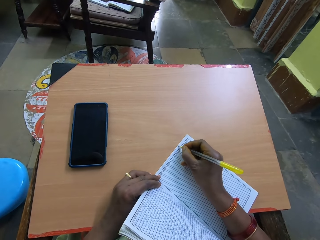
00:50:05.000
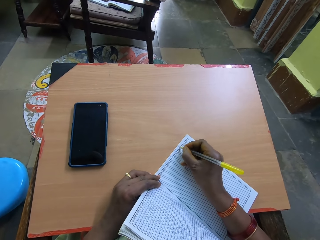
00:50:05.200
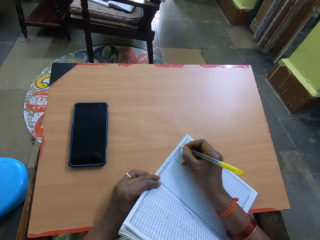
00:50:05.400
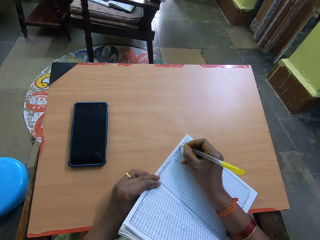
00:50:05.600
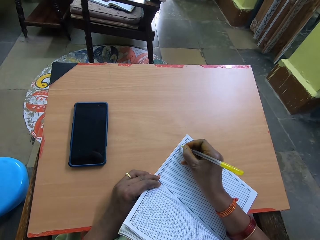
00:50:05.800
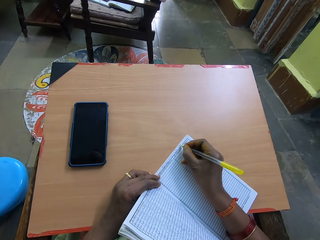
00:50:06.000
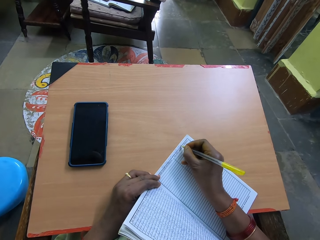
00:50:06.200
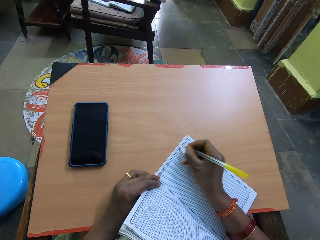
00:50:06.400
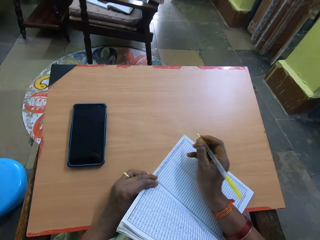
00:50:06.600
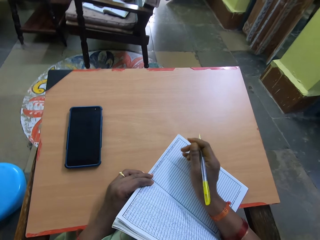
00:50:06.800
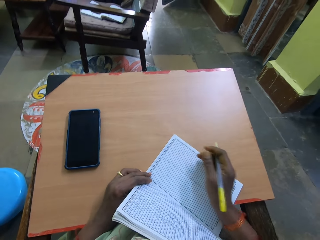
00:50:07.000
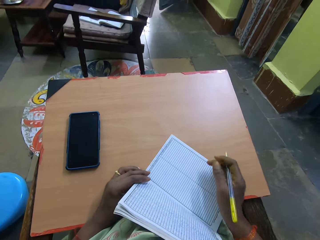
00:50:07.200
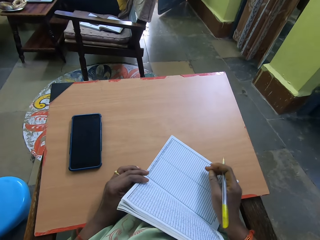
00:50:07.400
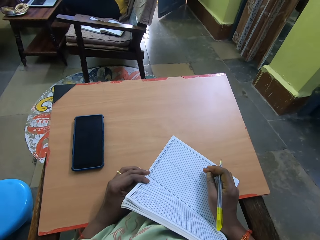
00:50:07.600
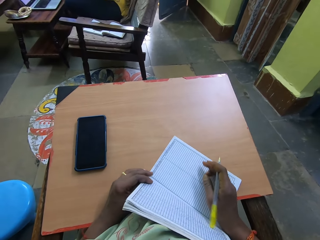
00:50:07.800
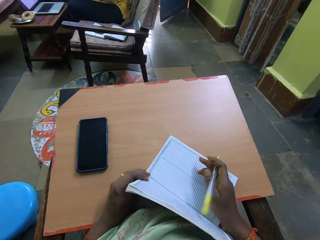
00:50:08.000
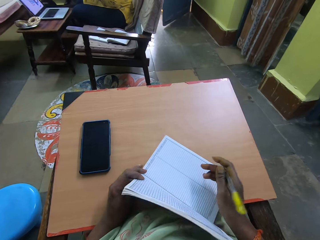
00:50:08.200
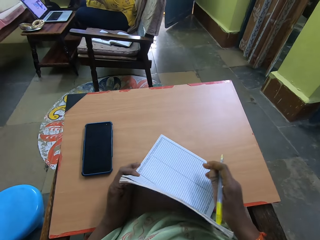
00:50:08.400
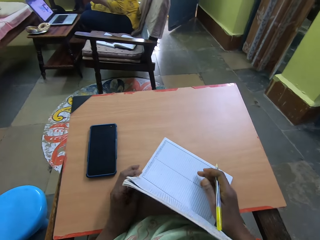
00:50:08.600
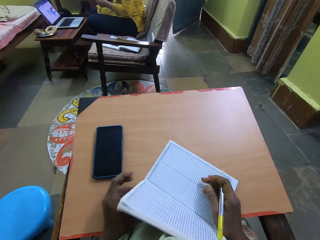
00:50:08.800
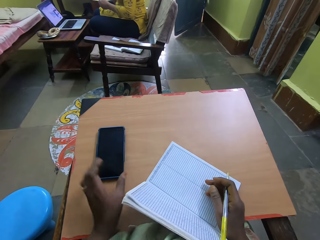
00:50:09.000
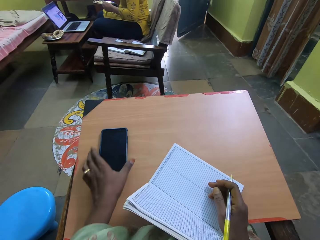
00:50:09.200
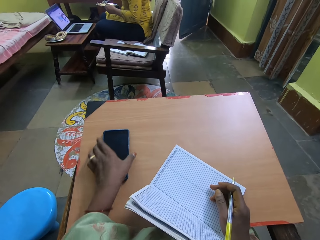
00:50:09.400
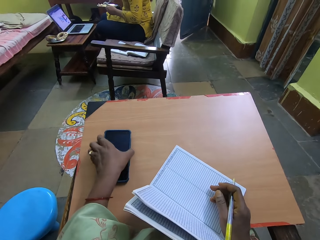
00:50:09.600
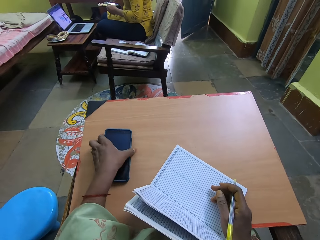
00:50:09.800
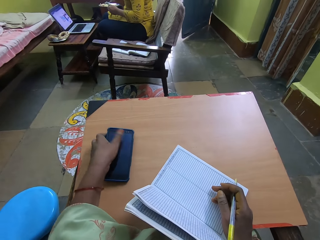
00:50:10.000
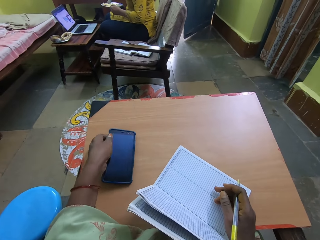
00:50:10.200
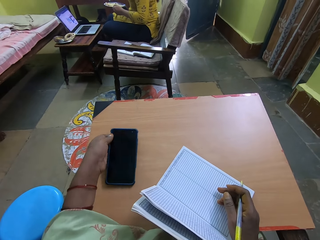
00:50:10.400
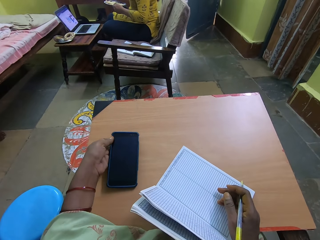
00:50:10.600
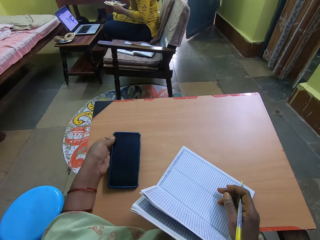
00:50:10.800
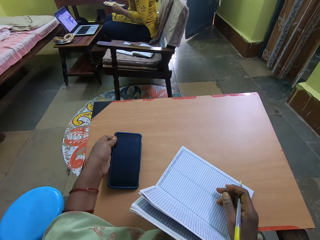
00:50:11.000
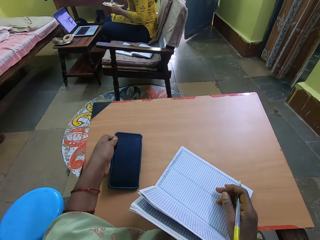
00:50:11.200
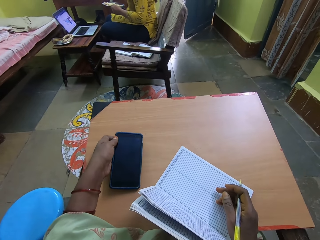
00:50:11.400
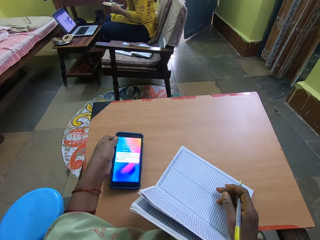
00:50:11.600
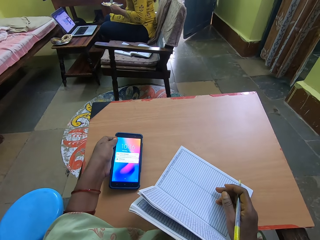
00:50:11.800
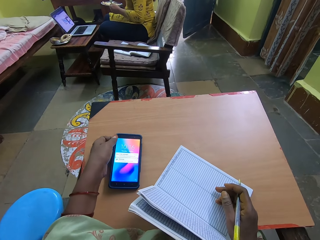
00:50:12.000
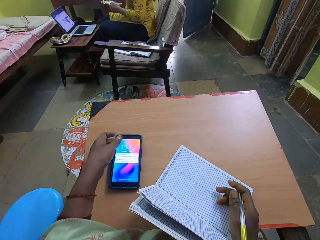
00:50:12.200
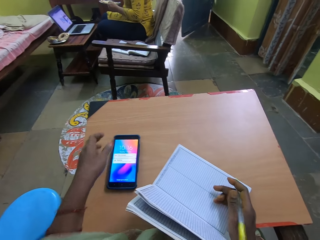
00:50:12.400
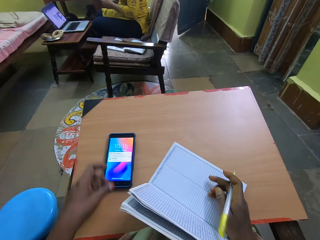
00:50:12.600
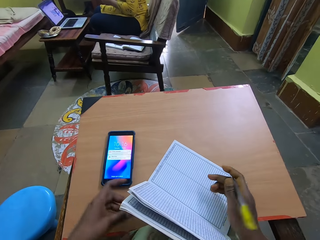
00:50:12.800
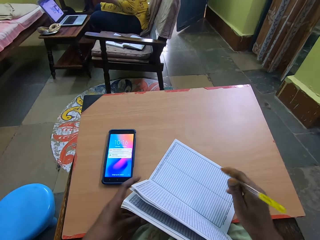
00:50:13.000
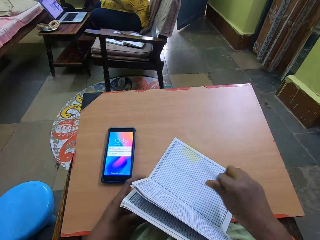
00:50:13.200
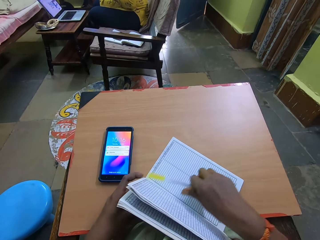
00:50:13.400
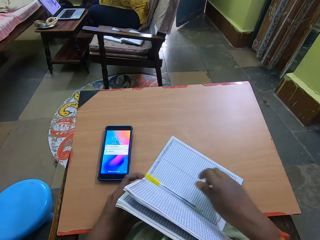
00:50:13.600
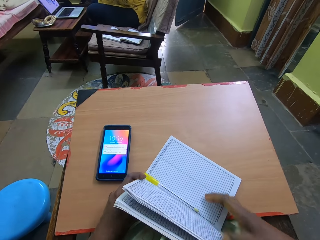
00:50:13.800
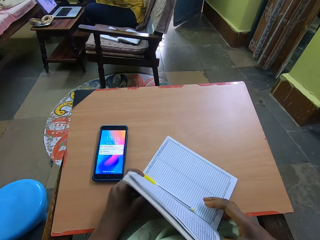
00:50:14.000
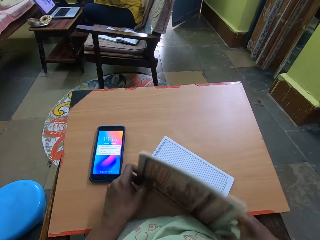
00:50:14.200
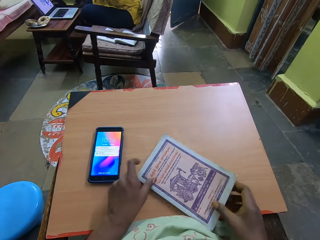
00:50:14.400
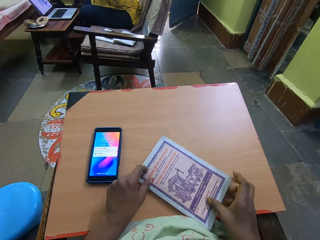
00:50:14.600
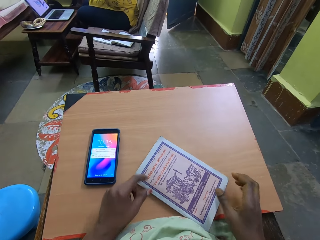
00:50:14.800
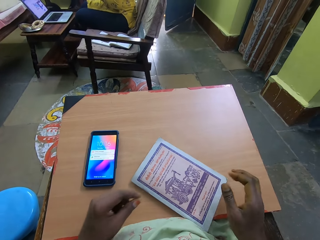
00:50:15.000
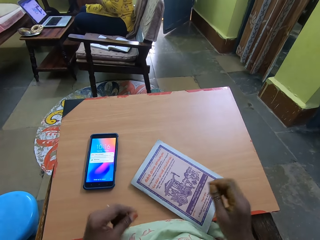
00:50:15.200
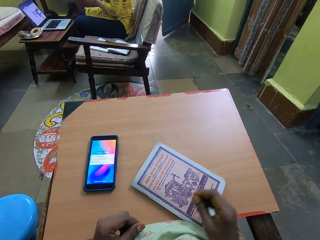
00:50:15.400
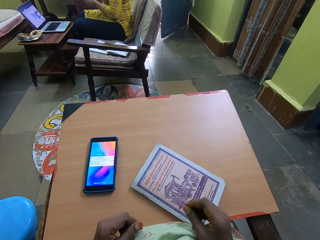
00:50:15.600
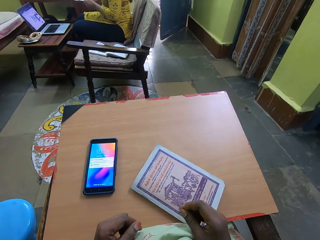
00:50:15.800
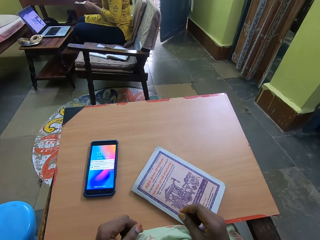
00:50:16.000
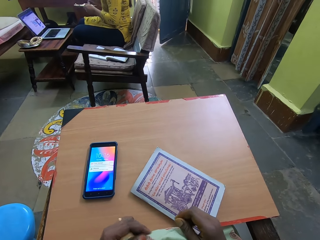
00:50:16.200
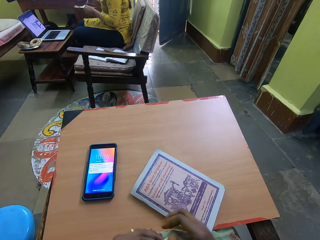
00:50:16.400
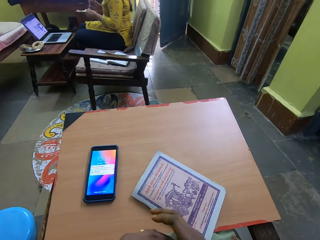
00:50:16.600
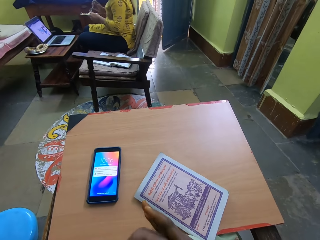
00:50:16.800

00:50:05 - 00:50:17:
The camera wearer moves the book. She talks to a woman. She turns on the phone on the wooden top with her left hand. She holds the phone, dials the phone, and puts the phone on the table. She places the pen on the book with her right hand. She closes the book on the wooden top with both hands.

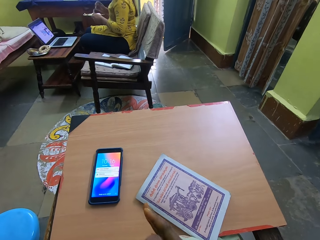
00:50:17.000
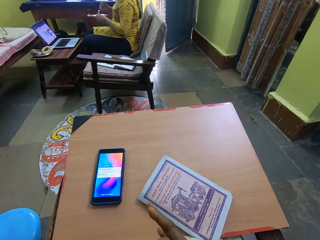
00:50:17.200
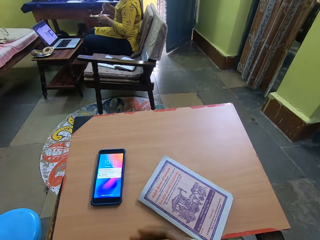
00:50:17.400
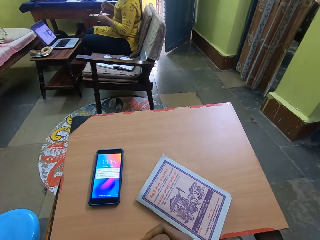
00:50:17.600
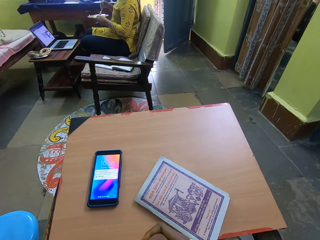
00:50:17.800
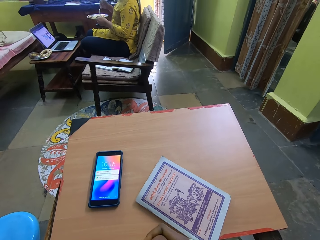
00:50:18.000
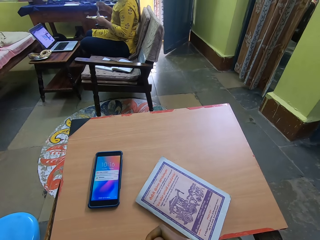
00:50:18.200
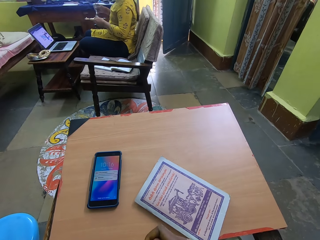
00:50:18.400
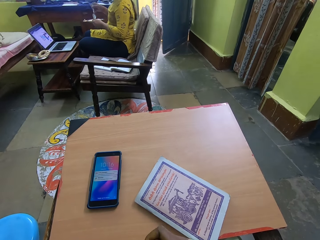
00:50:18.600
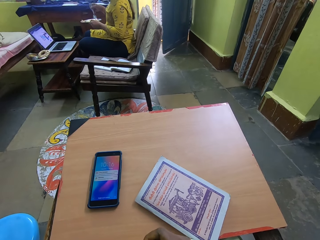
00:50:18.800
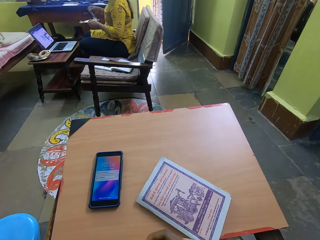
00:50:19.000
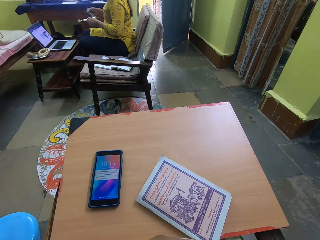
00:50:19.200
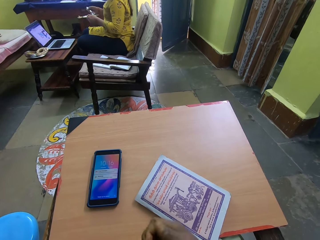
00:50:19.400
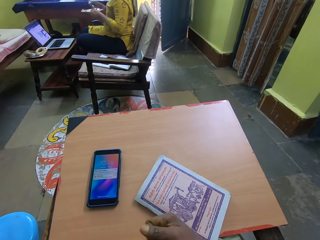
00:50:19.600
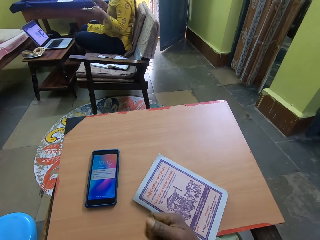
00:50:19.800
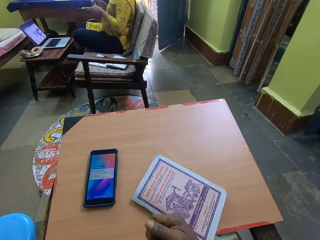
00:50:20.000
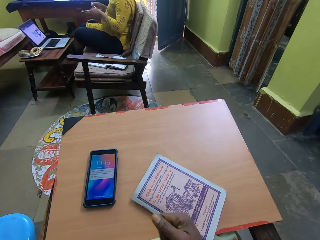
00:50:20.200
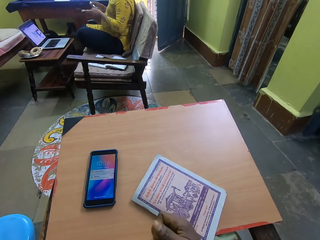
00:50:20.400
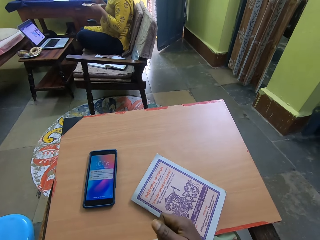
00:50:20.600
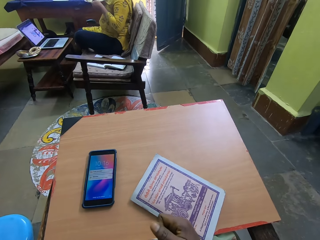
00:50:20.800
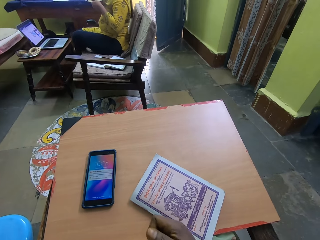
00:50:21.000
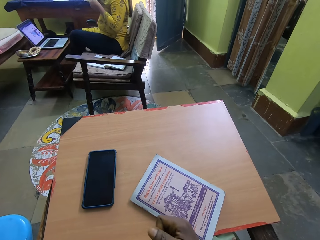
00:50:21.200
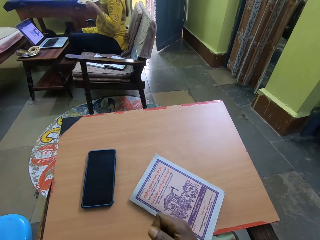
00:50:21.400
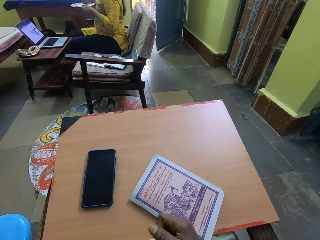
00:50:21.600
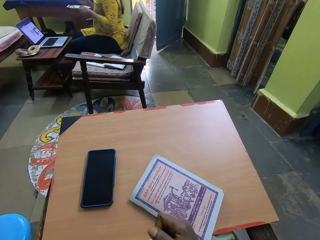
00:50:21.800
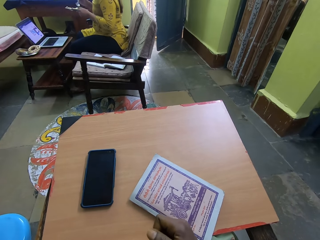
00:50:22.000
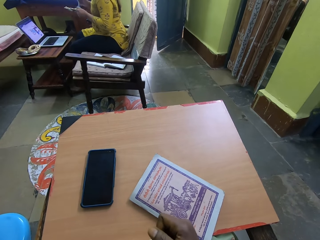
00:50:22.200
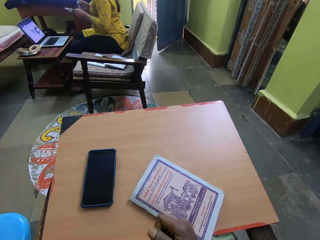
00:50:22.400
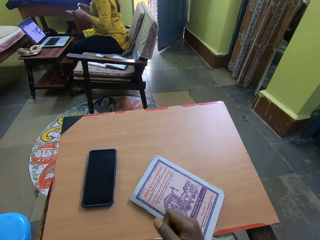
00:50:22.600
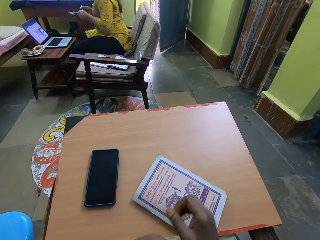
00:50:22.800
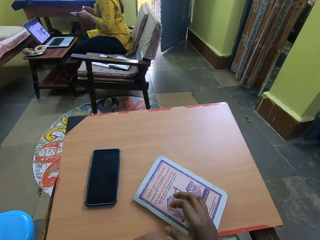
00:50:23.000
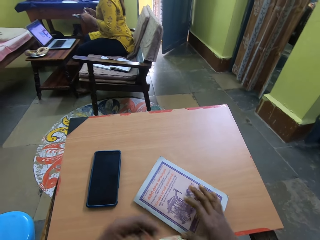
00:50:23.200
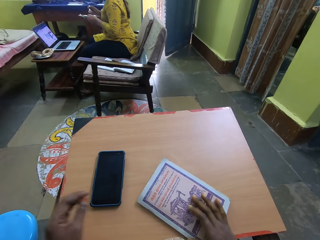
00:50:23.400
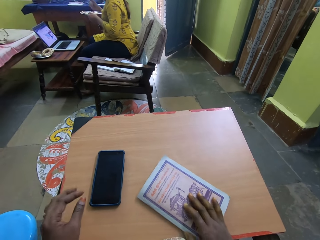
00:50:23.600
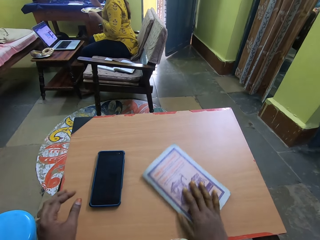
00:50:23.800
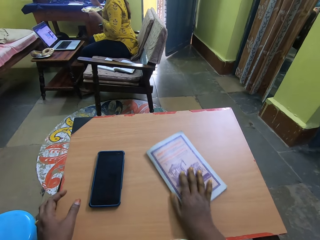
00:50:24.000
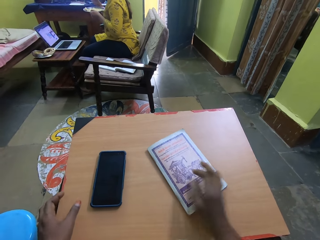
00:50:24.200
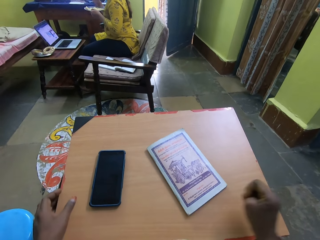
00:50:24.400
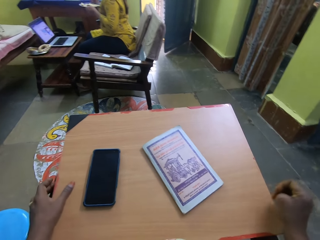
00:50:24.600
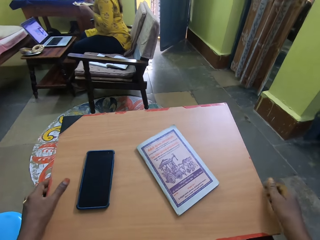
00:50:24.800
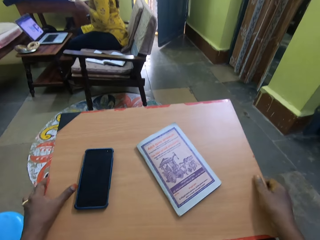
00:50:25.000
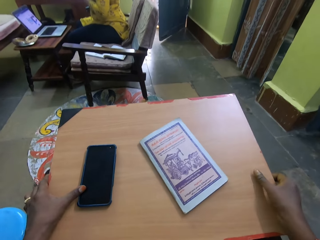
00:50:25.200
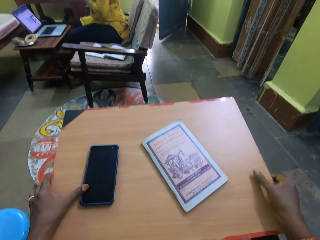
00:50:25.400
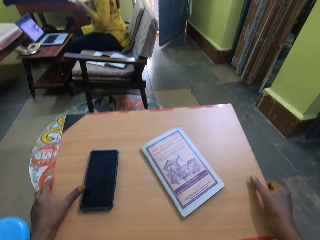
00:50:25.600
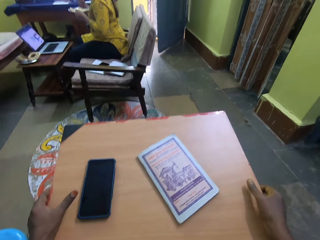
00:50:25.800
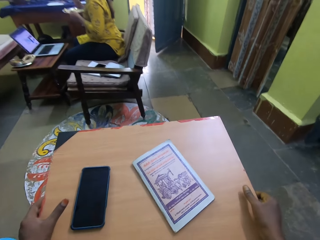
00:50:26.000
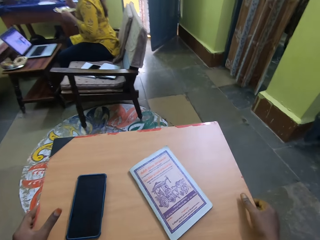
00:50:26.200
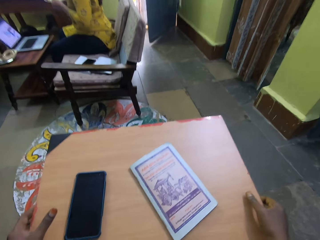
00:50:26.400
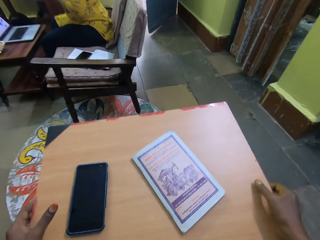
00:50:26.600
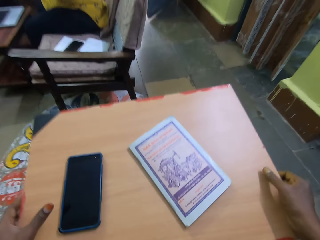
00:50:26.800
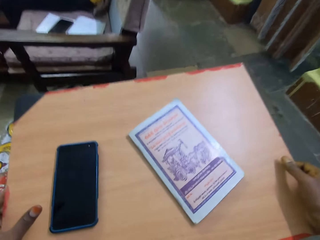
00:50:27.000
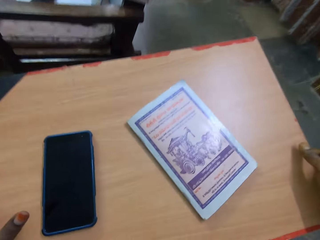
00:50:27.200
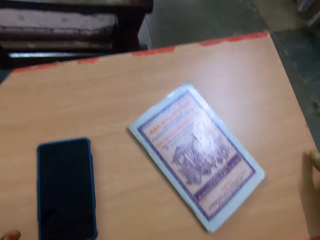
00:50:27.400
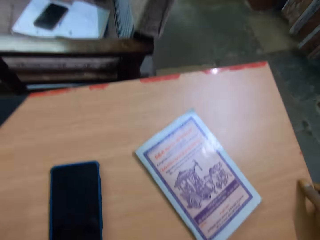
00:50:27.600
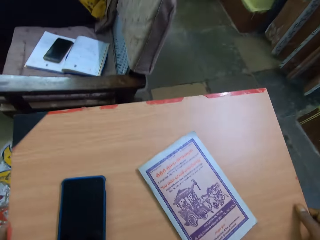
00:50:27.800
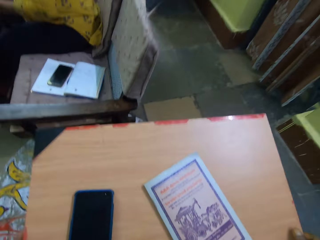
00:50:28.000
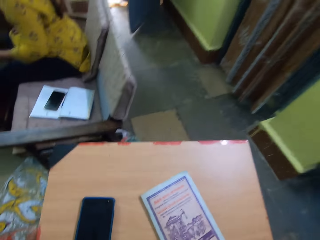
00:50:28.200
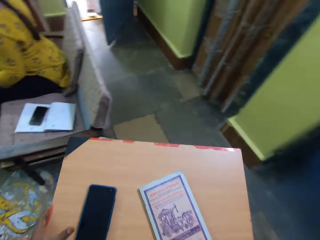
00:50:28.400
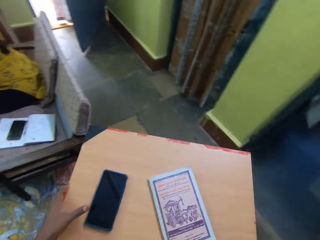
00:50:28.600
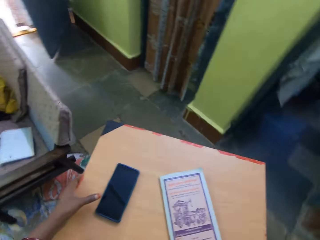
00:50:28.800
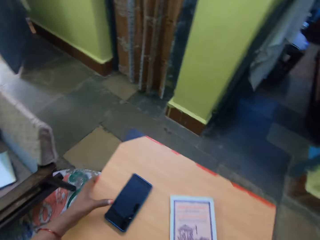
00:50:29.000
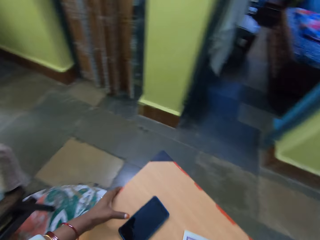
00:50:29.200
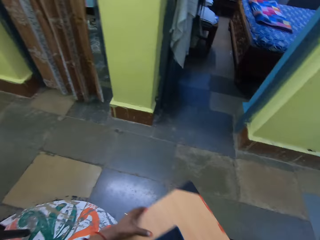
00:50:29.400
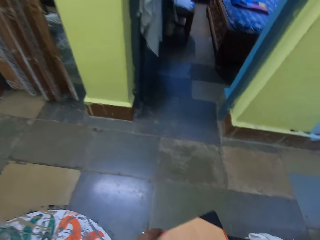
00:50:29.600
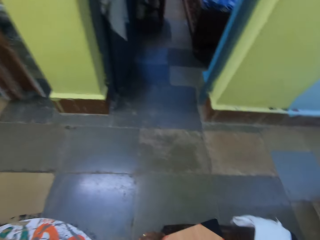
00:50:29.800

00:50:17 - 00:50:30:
The camera wearer gestures with her hand. She folds her hands. She scratches her left hand with her right hand. She moves her hand on the book. She moves the book on the wooden top with her right hand. She picks up the wooden top from her legs with her hands. She holds the wood. She stands beside the chair.
